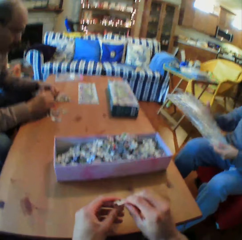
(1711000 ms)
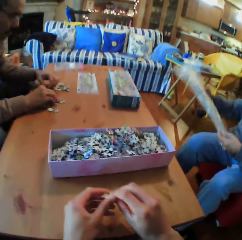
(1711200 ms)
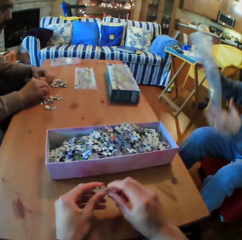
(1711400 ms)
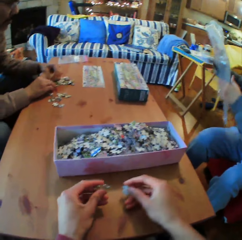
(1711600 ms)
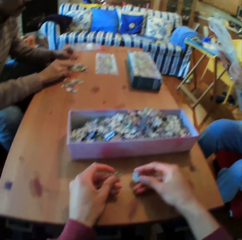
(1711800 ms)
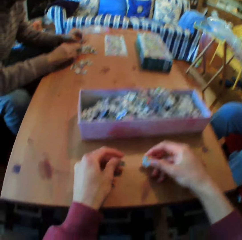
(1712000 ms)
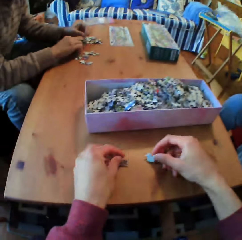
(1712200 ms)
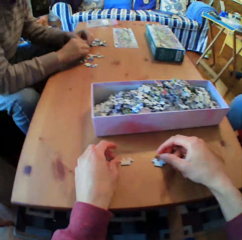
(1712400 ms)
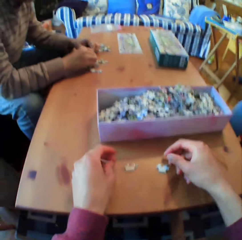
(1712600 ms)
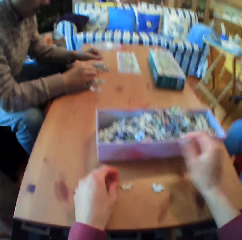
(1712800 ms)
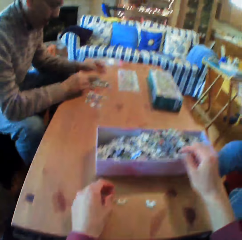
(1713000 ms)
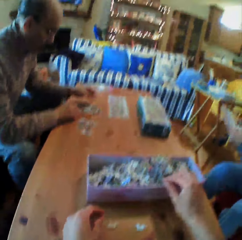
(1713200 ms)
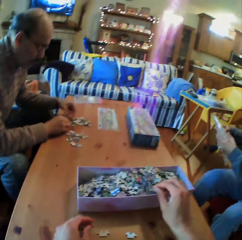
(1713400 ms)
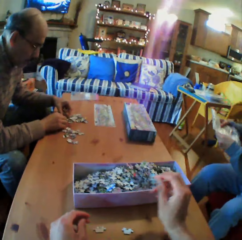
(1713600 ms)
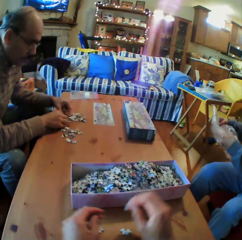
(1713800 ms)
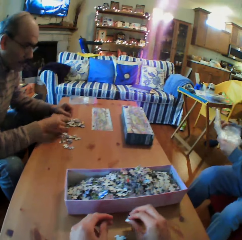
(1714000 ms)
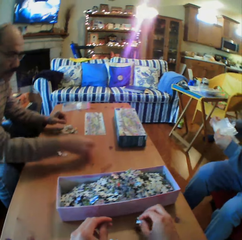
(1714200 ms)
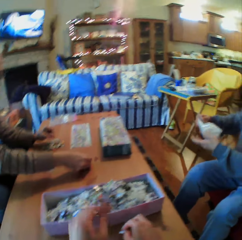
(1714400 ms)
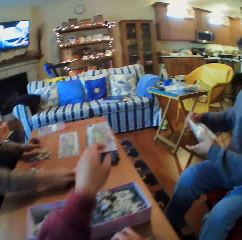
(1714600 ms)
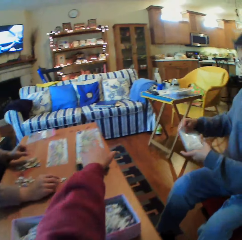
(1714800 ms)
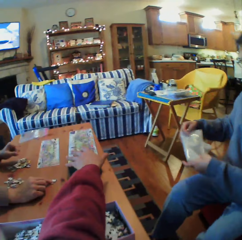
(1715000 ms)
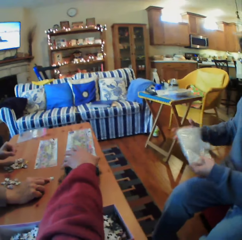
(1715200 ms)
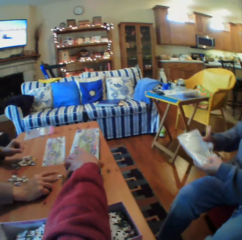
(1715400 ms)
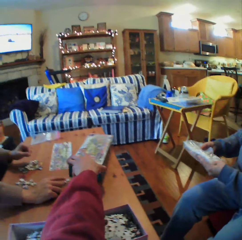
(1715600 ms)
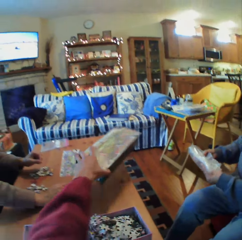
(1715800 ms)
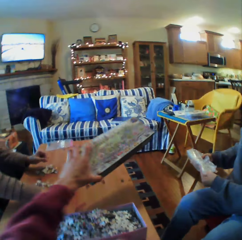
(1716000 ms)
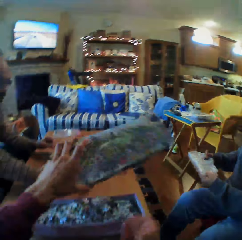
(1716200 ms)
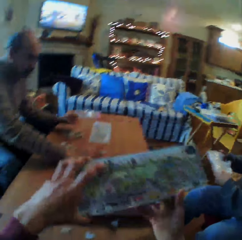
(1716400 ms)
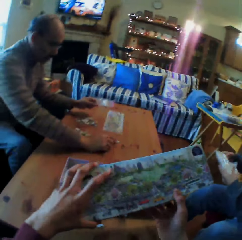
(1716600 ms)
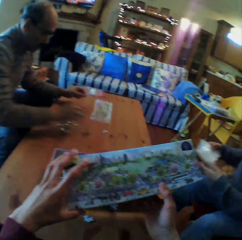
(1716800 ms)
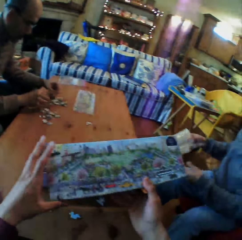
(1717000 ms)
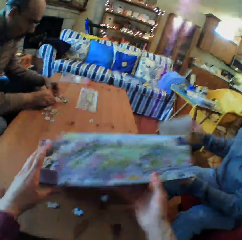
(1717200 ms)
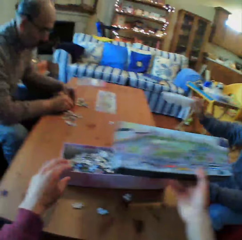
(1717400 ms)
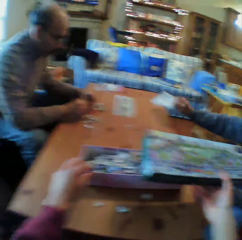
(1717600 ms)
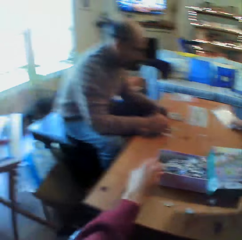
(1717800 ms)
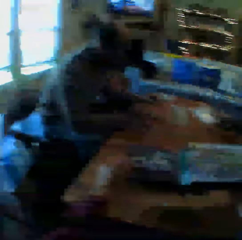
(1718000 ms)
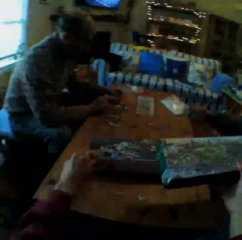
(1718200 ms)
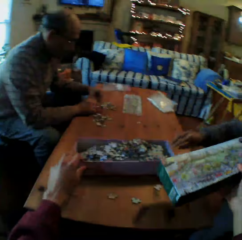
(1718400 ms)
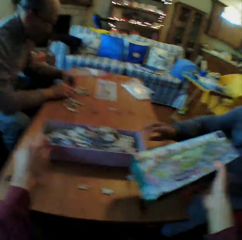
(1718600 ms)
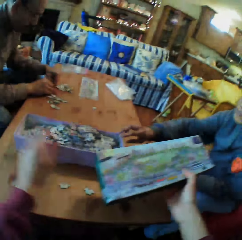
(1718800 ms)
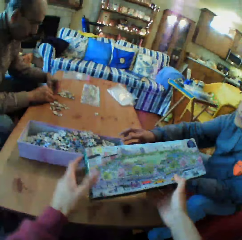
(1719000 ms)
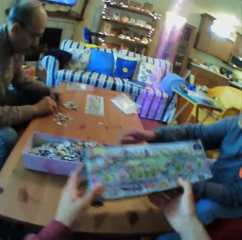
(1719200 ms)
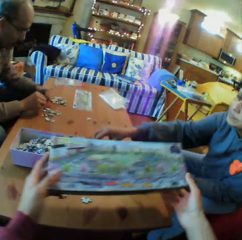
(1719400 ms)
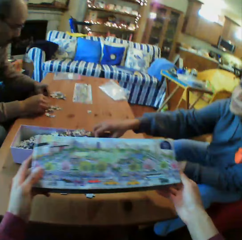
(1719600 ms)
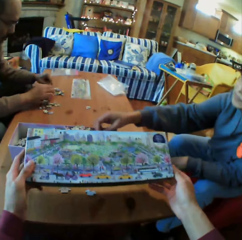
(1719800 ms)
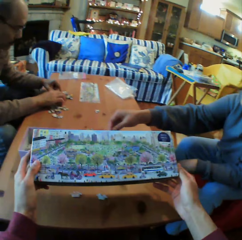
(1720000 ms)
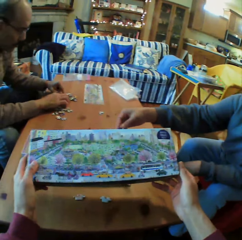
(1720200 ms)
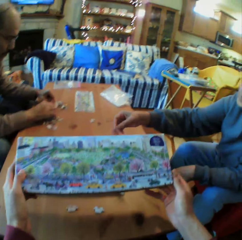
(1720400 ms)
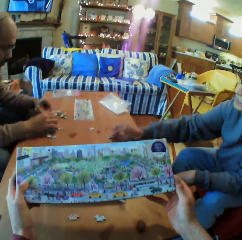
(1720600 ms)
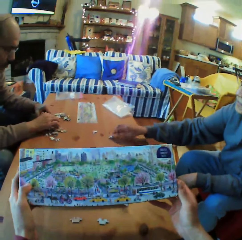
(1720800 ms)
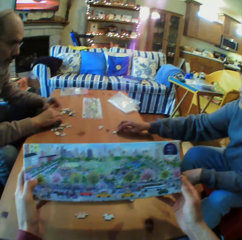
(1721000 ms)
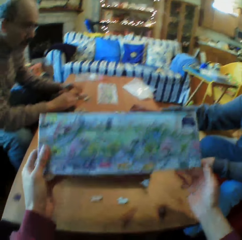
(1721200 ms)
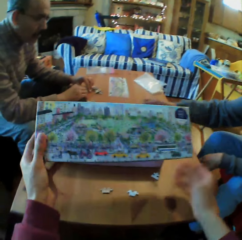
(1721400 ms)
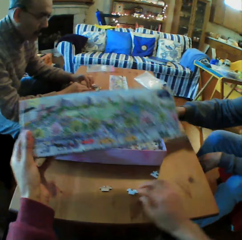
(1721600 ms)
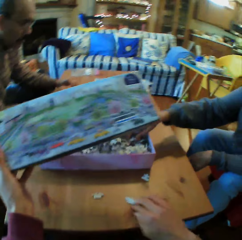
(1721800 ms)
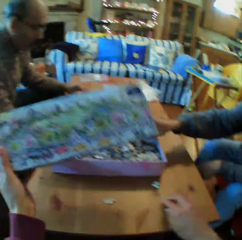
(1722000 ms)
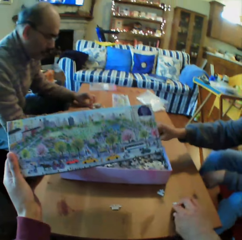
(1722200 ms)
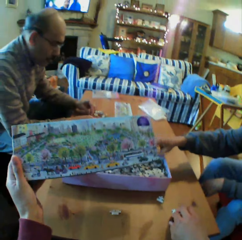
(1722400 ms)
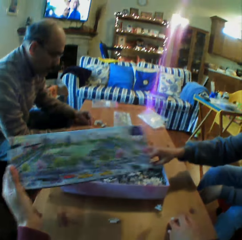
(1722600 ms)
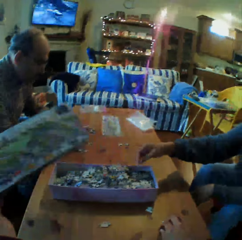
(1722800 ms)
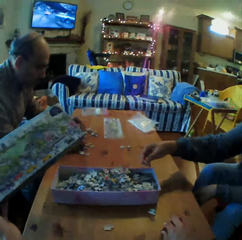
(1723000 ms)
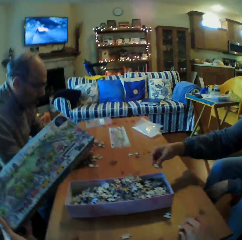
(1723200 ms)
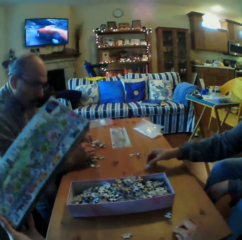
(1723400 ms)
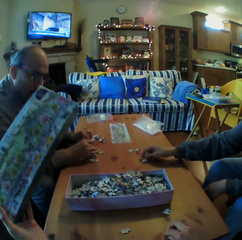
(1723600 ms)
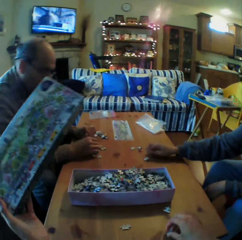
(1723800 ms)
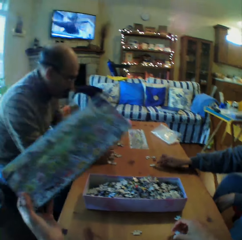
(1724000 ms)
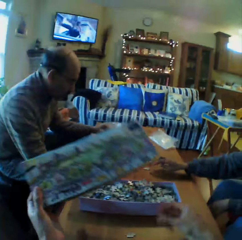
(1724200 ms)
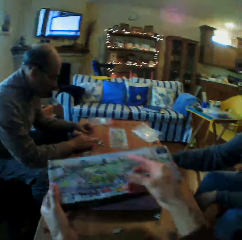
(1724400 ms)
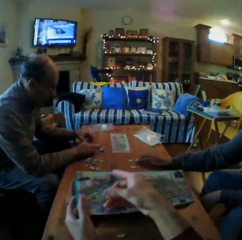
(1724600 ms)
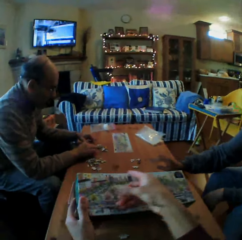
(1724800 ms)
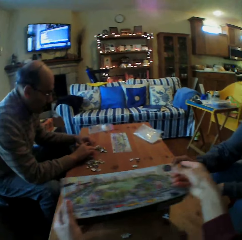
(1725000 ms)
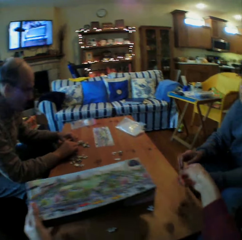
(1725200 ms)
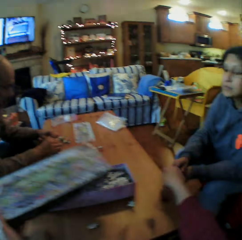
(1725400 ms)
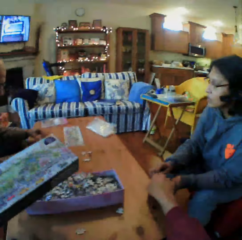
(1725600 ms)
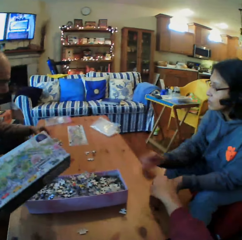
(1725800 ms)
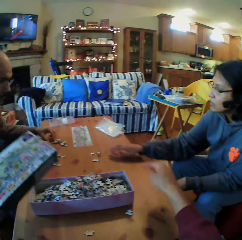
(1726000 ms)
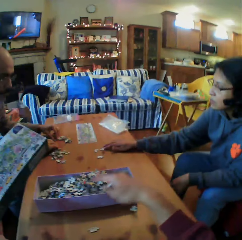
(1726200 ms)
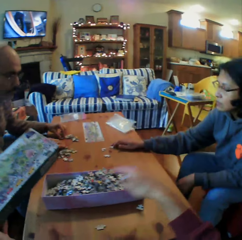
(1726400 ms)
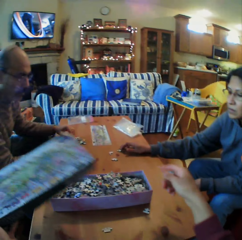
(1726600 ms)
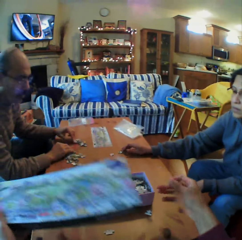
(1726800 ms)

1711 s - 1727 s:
A woman folds the piece of paper. The camera wearer puts the Jenga pieces on the table. They pick up the box. They look at the box. They push the pieces of Jenga on the table. They converse with a man.

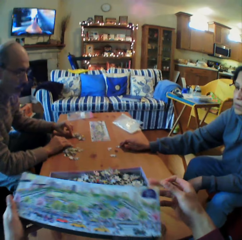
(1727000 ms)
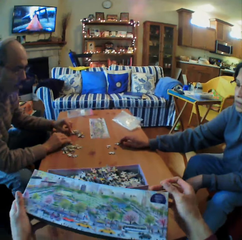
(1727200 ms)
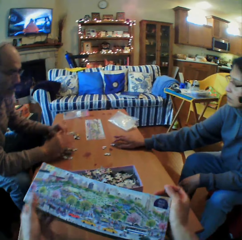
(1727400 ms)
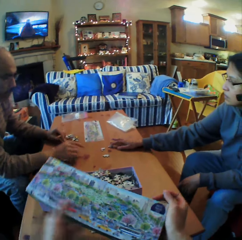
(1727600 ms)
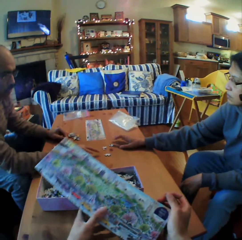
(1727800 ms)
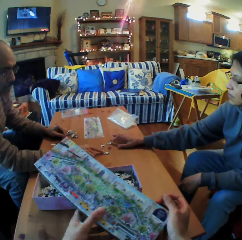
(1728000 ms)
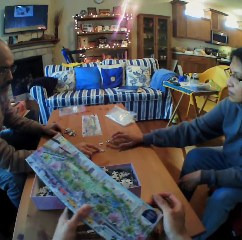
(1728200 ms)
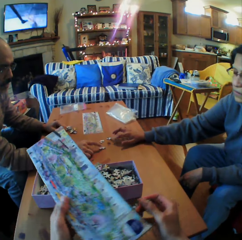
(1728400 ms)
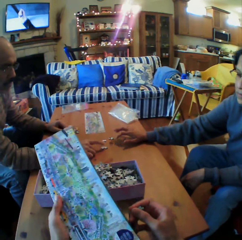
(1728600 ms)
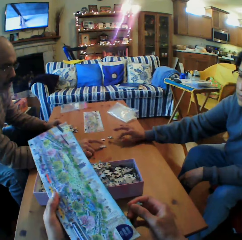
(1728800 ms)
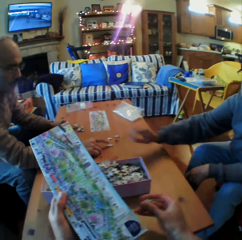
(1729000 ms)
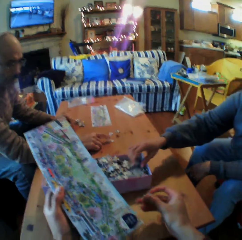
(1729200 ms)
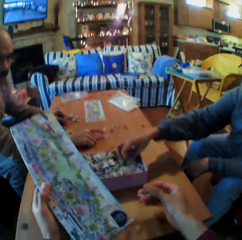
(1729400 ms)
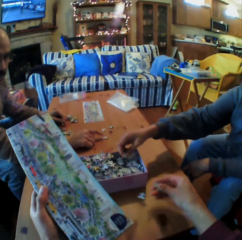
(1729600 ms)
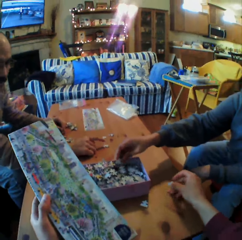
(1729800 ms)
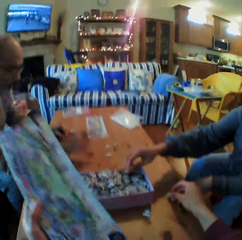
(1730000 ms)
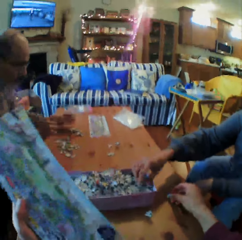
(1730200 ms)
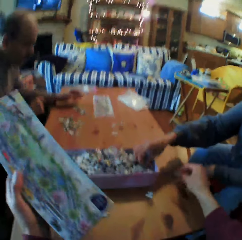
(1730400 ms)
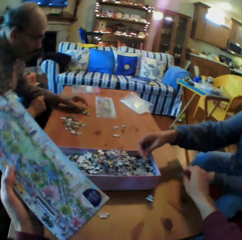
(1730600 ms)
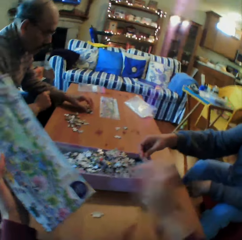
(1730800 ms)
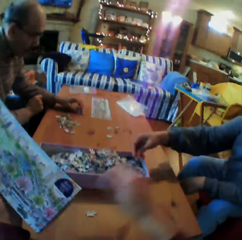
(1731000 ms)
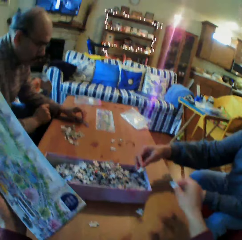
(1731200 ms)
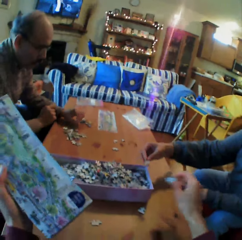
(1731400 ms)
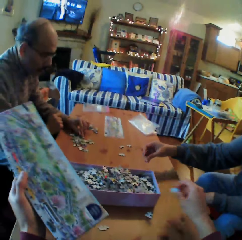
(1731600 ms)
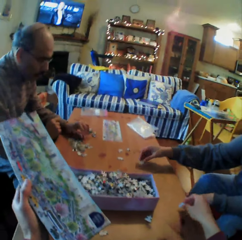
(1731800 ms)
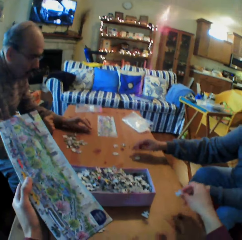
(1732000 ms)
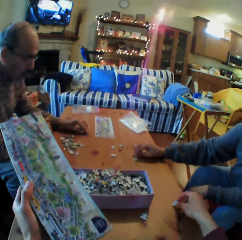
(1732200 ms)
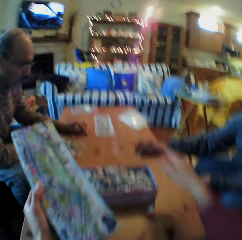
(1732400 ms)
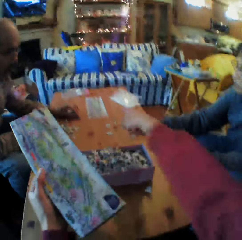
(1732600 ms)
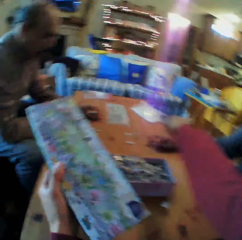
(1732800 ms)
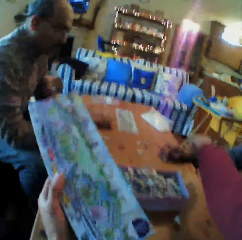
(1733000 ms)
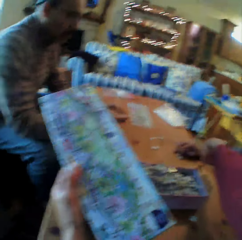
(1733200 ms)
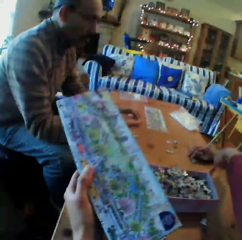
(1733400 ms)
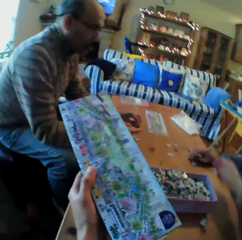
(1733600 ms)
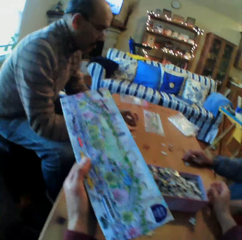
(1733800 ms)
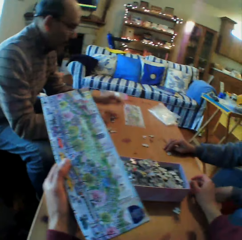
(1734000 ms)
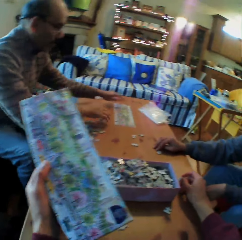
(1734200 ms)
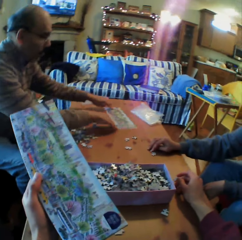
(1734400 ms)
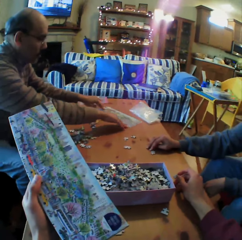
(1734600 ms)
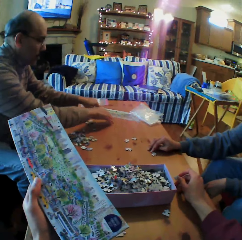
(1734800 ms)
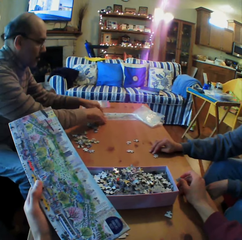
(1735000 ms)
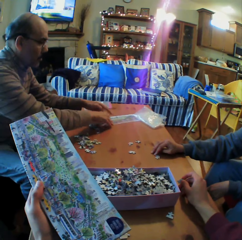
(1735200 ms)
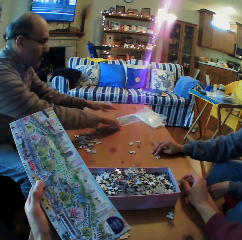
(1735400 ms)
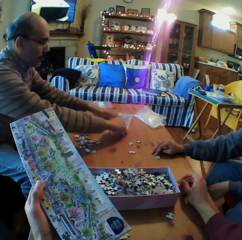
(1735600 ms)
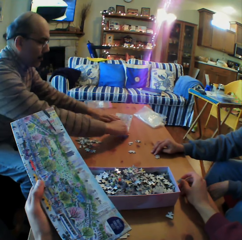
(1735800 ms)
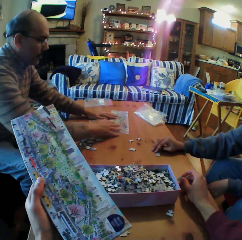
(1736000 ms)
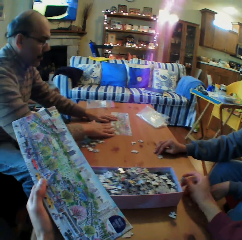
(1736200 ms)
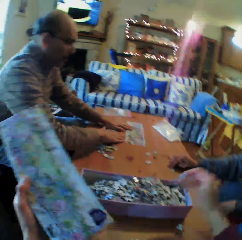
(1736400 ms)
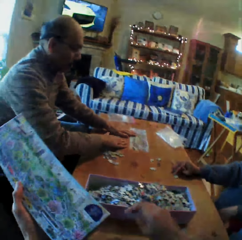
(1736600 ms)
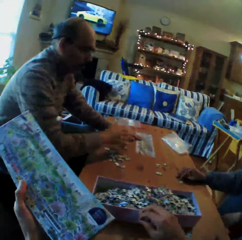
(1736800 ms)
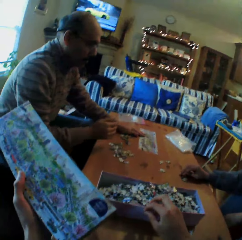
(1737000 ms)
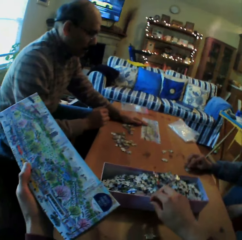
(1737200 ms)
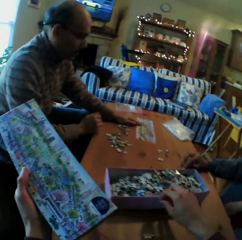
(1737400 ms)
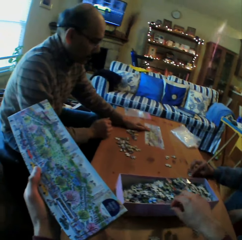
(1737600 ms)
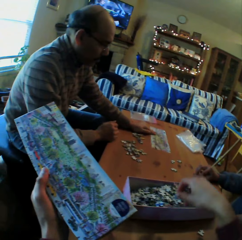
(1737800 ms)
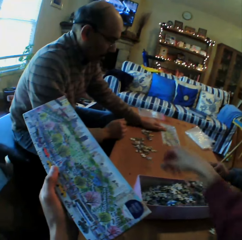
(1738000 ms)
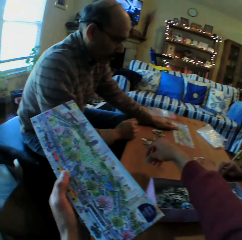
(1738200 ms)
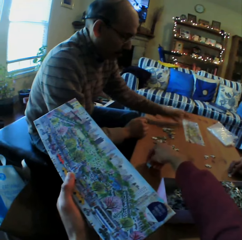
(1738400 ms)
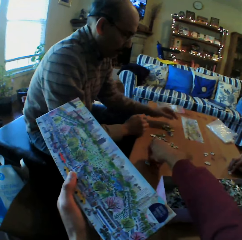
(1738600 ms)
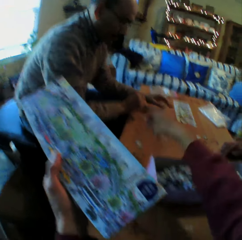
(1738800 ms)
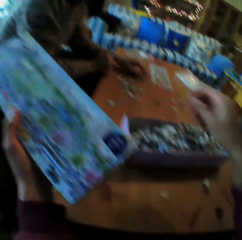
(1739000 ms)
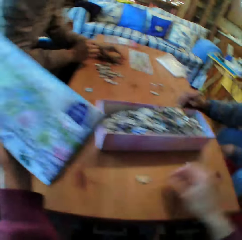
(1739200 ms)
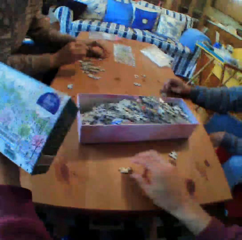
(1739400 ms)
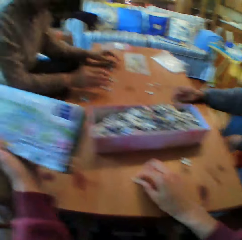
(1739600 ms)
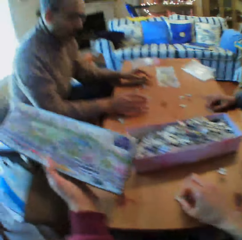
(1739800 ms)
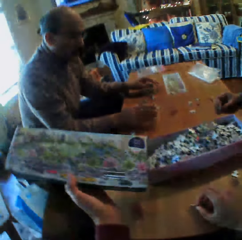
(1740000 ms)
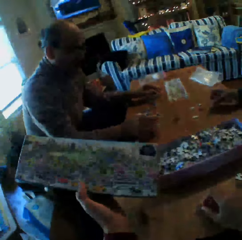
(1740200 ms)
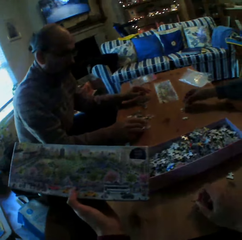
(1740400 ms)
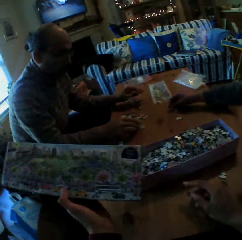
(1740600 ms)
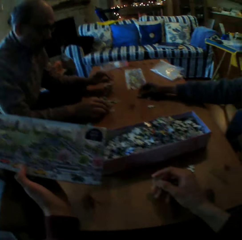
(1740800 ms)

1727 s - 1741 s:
The camera wearer looks at the box. A man talks. The camera wearer picks up the pieces of Jenga. They converse with a woman. The woman fixes something on the table. The camera wearer pushes the box on the table.
